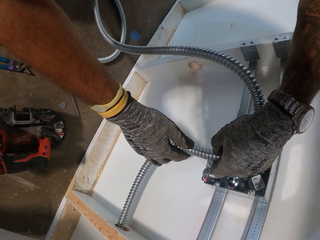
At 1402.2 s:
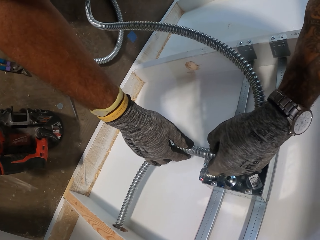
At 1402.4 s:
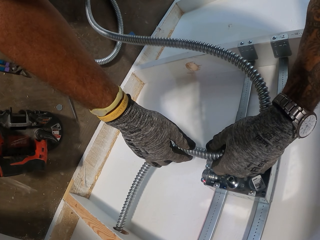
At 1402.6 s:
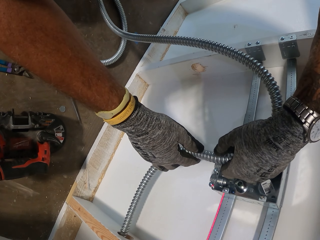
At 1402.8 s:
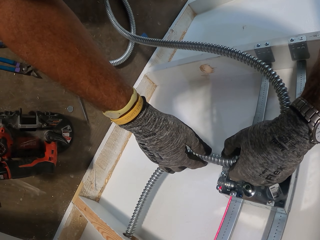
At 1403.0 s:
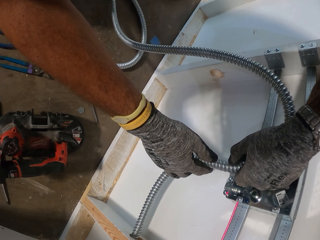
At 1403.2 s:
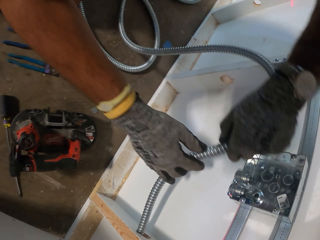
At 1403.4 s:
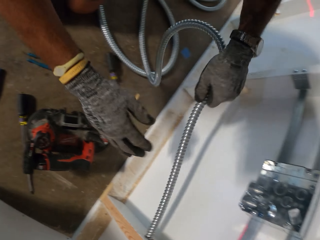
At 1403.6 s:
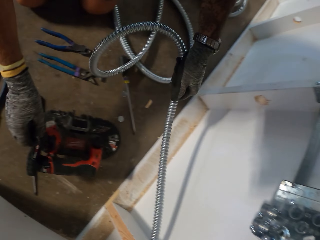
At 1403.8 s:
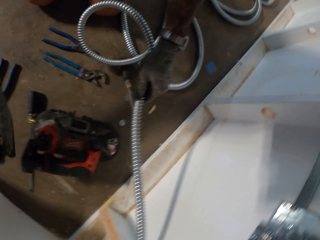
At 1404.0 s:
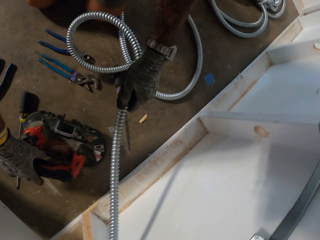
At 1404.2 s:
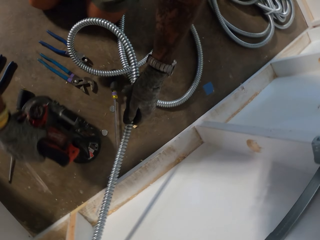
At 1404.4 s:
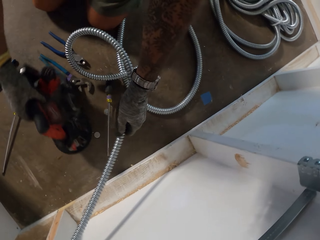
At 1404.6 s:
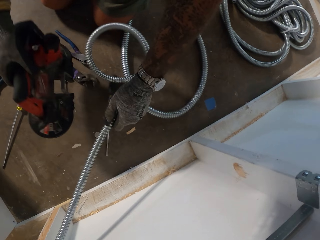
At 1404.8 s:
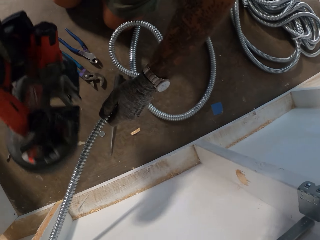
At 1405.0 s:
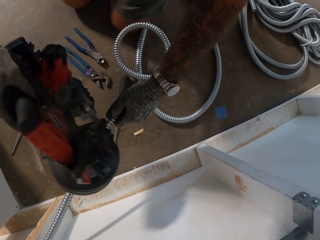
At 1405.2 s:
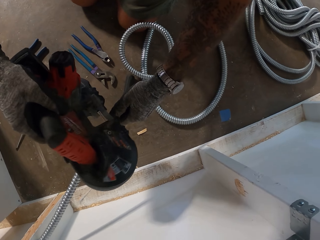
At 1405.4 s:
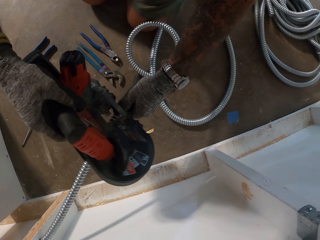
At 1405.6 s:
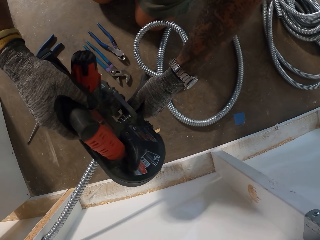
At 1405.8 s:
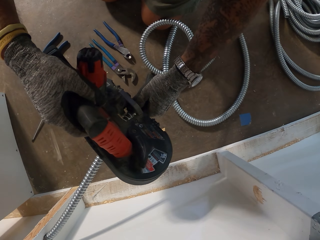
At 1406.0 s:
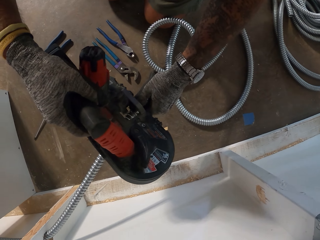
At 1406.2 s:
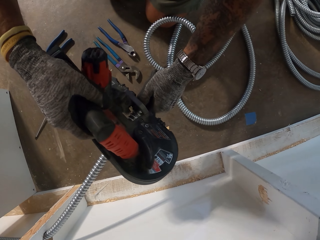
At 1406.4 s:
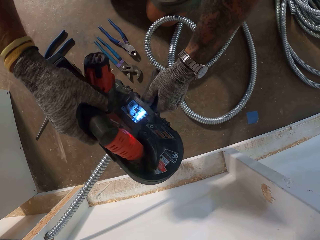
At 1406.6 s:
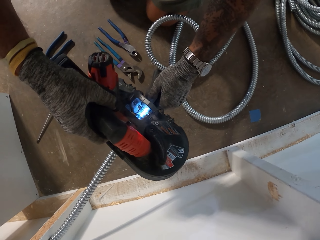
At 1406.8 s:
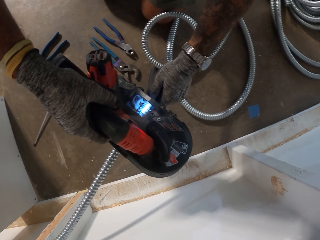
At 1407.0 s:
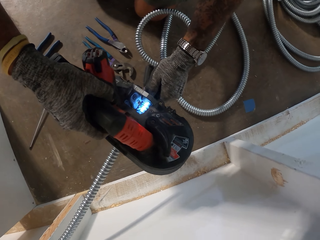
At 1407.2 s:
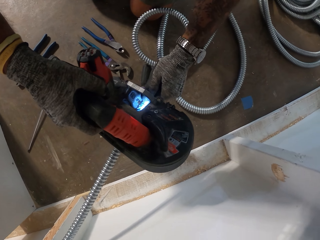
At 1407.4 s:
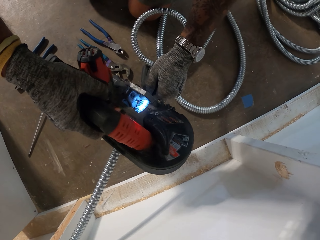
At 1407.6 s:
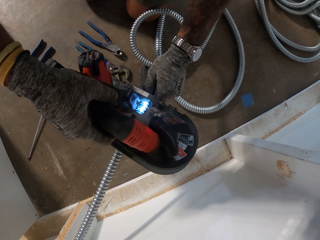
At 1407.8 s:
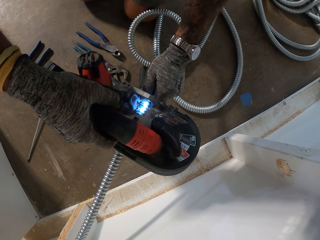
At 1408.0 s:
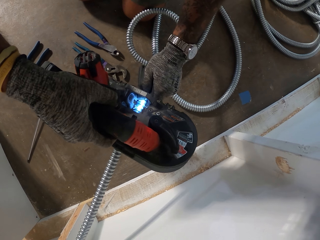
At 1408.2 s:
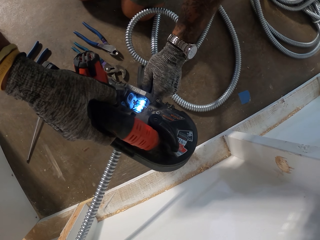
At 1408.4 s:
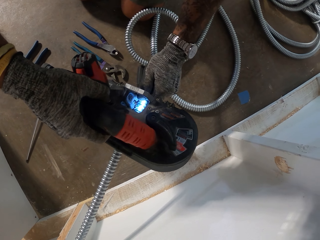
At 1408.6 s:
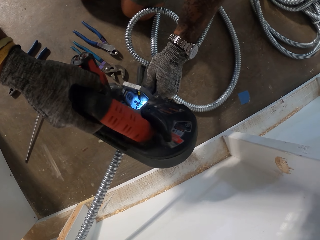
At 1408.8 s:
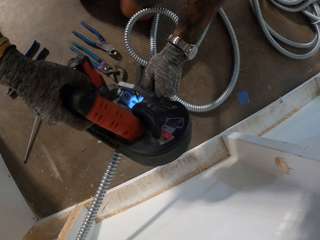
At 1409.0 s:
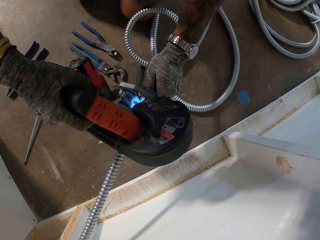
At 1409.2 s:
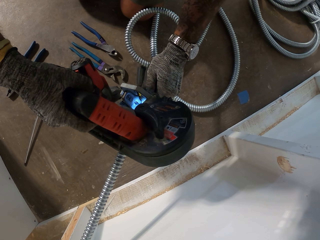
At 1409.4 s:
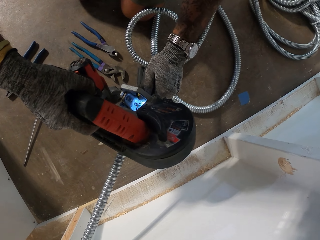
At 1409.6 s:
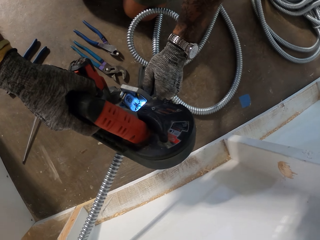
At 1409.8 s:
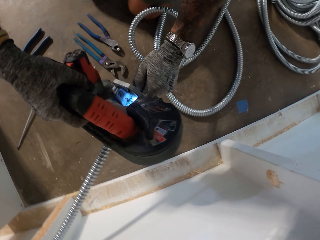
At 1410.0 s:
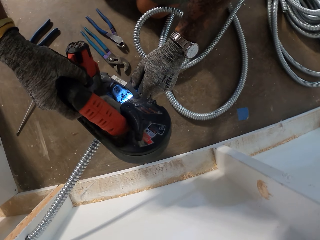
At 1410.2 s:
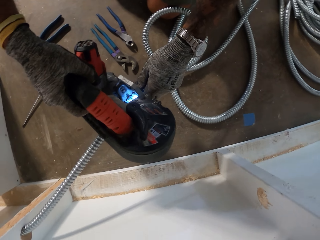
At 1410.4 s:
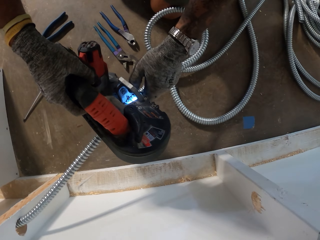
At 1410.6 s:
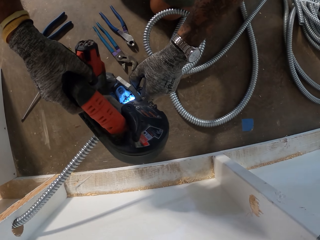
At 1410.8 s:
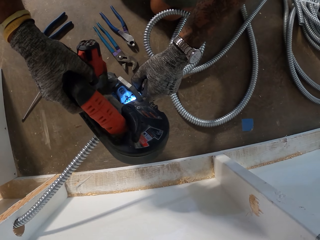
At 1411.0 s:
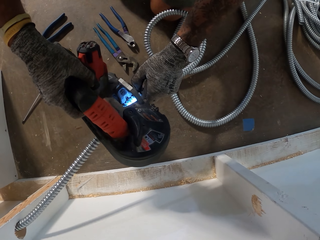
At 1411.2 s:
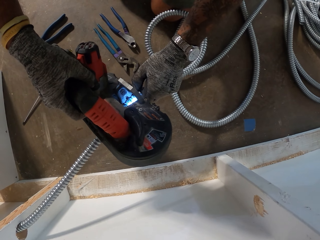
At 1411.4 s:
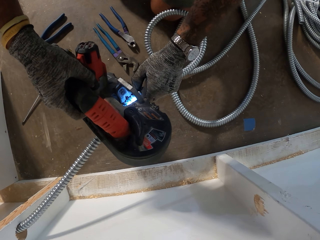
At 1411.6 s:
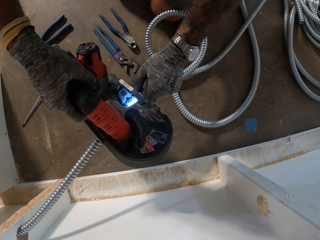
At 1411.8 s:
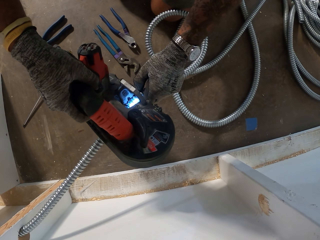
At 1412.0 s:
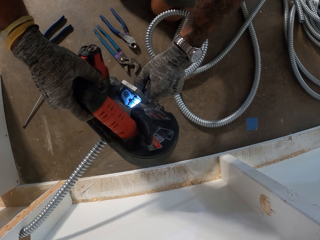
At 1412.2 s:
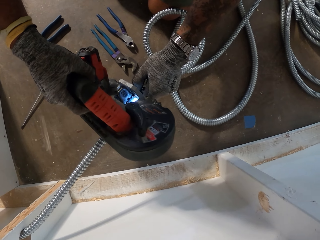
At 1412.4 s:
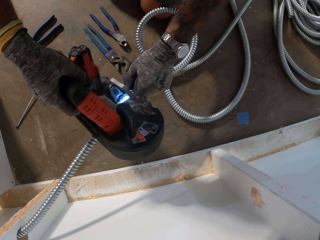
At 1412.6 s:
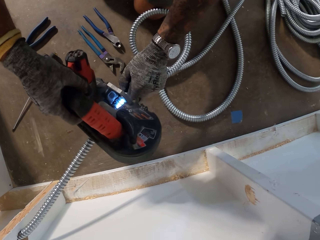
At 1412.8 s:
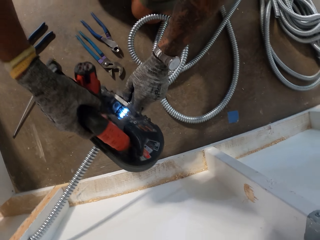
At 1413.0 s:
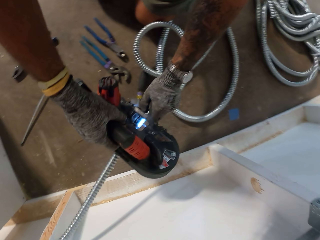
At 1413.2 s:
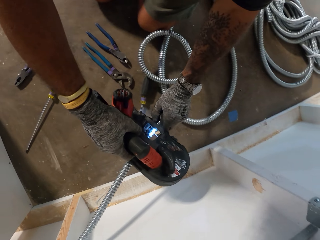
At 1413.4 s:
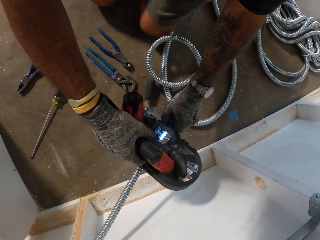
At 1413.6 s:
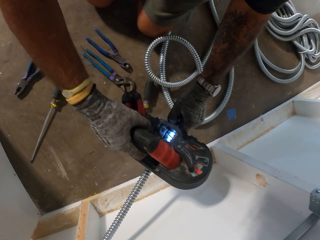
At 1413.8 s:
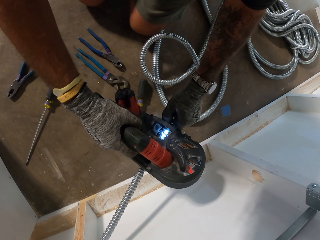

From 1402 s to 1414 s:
The camera wearer removes the steel culvert pipe from the other steel. They pick up the lathe from the floor. They cut the steel culvert pipe.

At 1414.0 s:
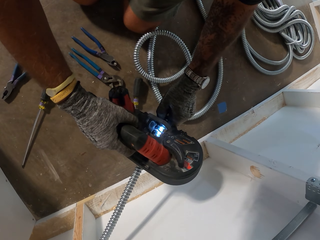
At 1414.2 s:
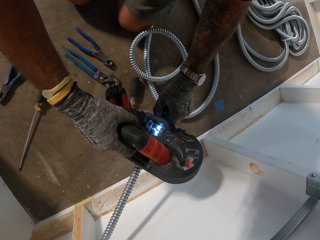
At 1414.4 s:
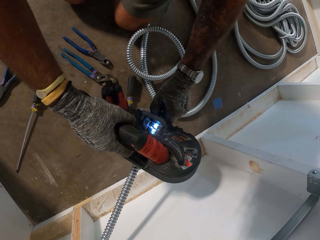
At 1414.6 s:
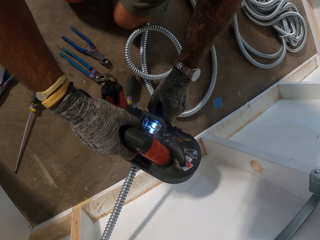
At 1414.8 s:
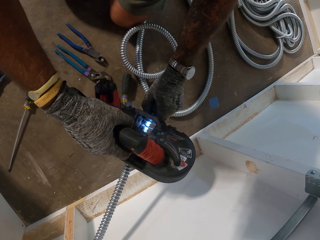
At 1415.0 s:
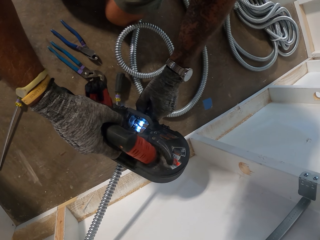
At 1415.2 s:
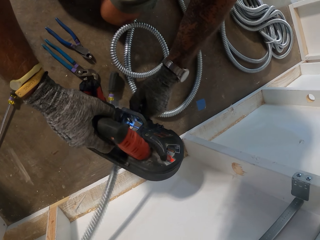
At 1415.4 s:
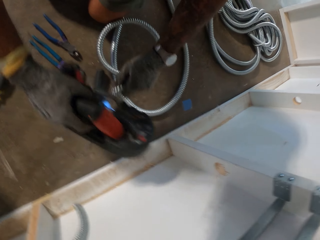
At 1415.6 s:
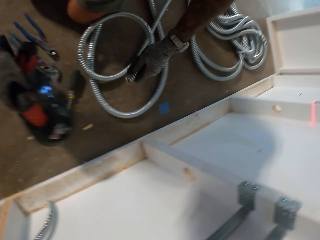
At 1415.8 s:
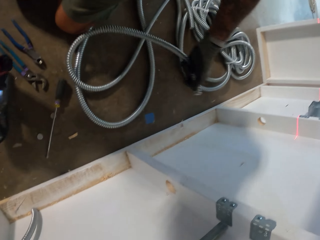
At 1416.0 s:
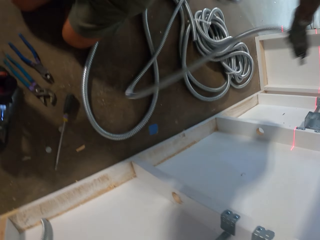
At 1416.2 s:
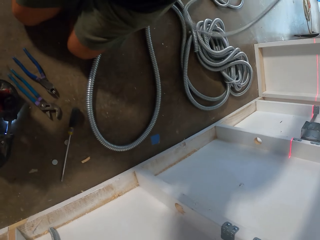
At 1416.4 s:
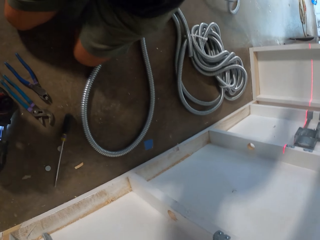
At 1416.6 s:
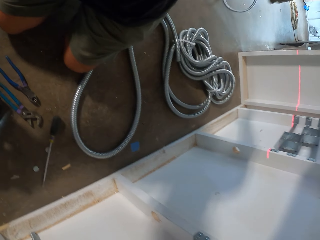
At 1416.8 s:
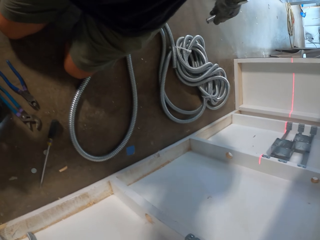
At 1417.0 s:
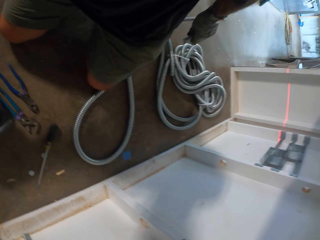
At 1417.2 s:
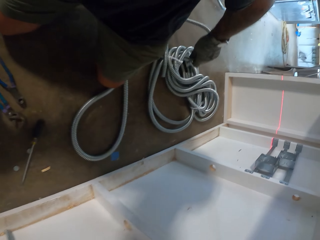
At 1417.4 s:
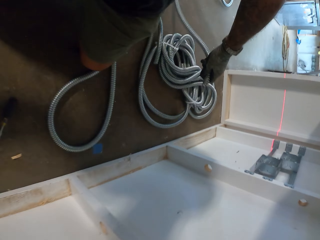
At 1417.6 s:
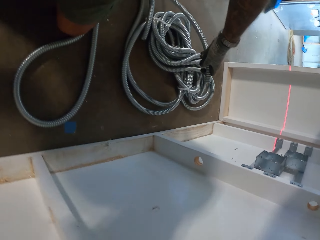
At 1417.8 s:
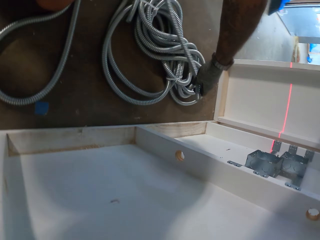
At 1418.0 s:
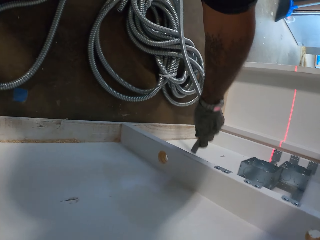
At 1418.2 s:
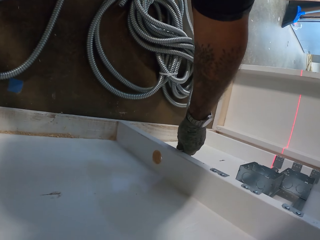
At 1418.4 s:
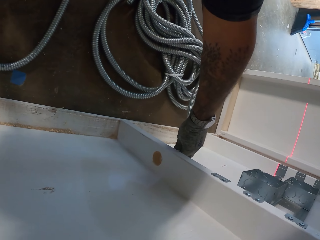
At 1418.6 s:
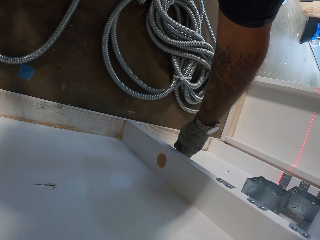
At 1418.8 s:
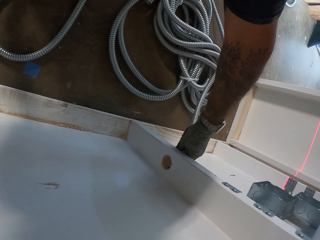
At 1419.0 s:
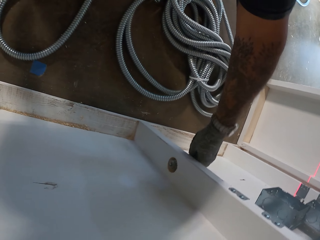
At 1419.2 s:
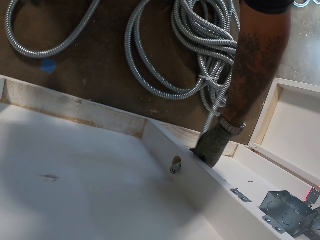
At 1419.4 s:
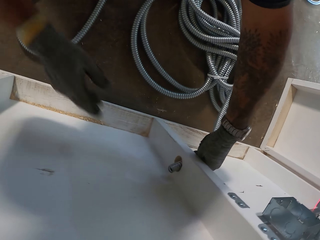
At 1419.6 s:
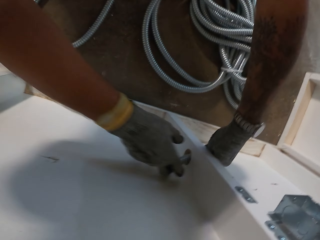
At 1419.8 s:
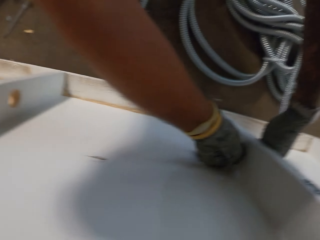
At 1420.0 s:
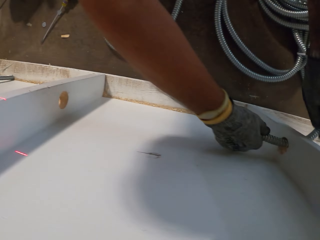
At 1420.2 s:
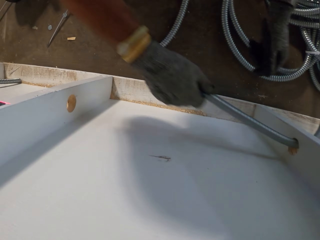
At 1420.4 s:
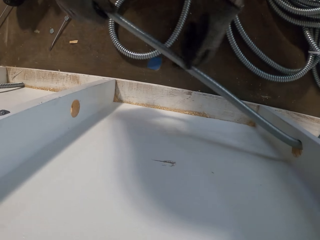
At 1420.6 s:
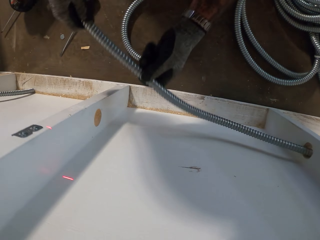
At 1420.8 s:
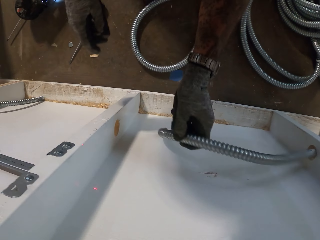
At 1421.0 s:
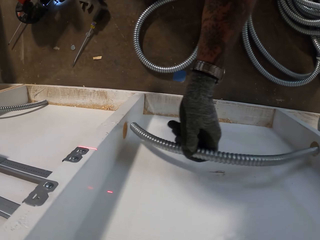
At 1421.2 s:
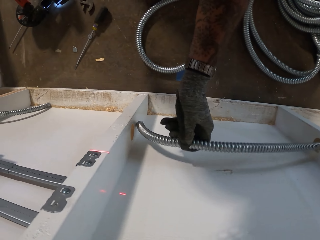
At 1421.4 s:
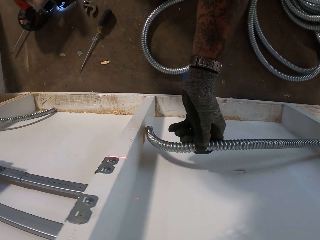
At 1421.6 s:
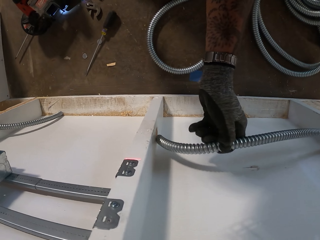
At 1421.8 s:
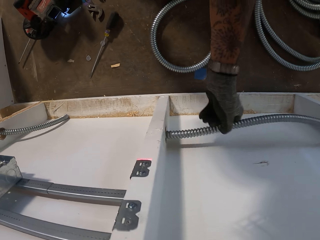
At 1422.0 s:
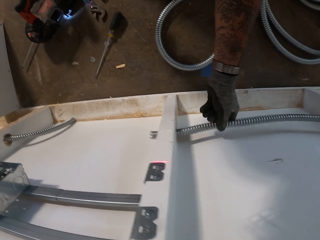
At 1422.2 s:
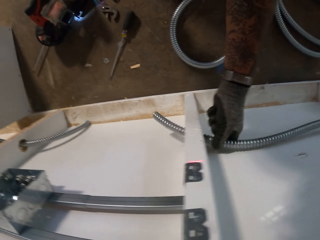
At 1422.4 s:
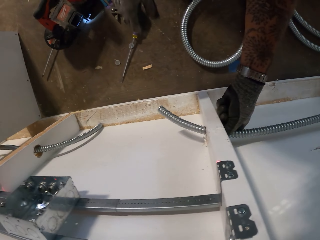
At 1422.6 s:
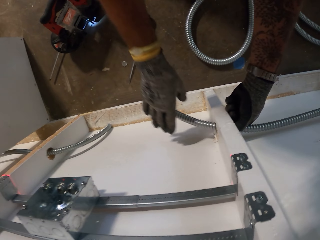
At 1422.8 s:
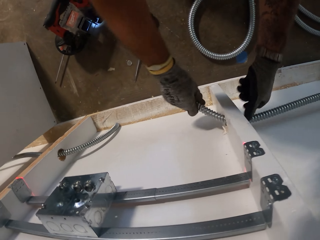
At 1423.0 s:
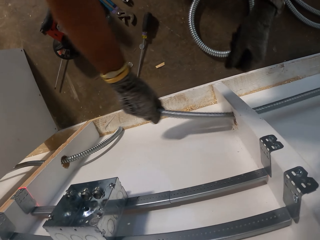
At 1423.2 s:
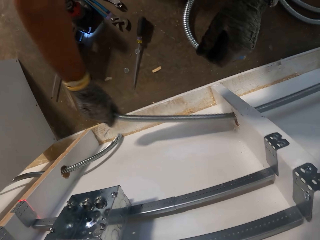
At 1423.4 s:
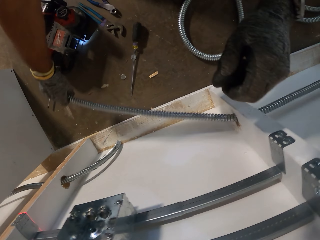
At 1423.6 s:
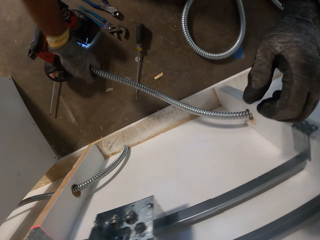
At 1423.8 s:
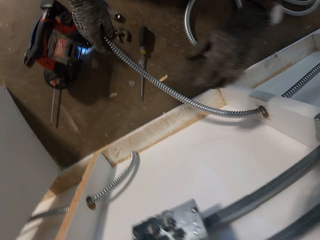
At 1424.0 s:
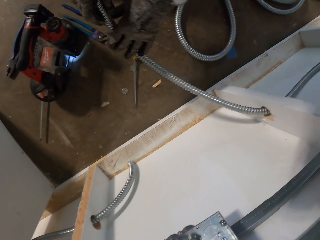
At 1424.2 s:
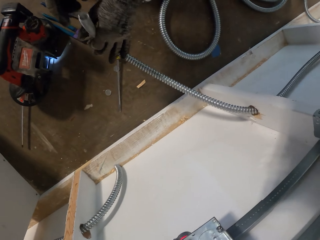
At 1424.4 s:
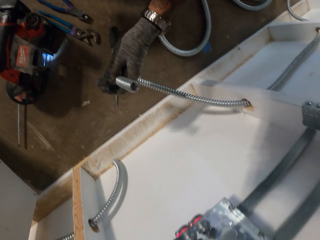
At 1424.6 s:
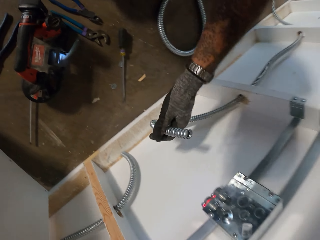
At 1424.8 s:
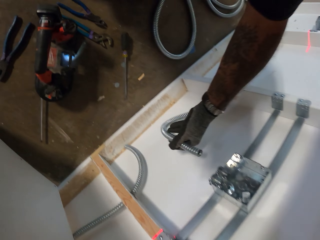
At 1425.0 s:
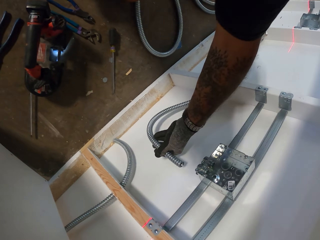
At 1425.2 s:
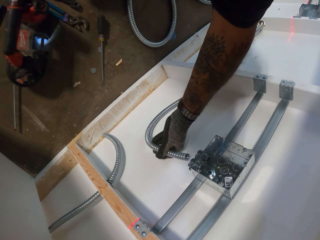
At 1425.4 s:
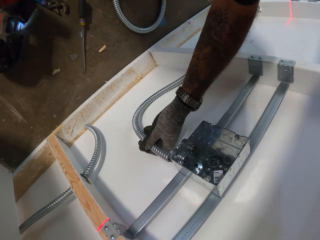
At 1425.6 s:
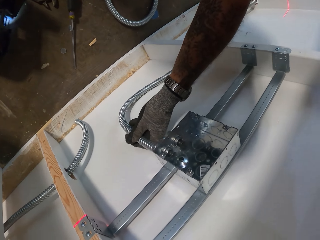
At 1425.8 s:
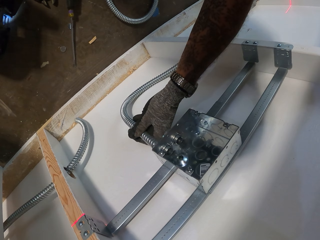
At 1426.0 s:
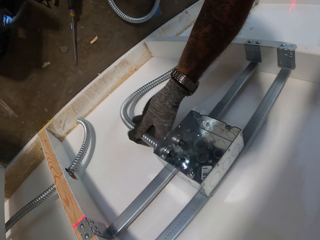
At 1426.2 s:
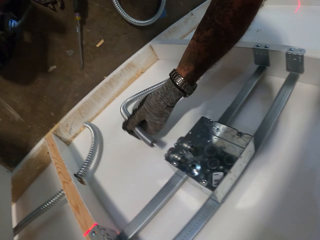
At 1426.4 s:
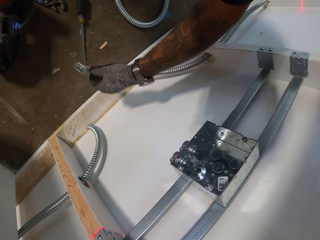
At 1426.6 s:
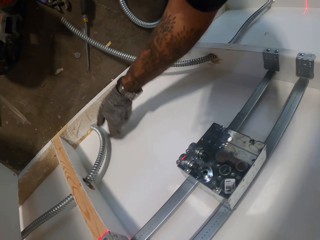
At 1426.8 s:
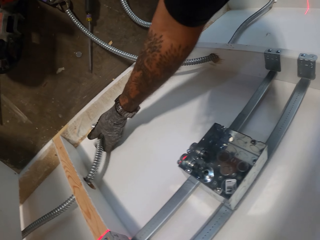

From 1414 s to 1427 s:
The camera wearer puts the steel culvert pipe in the hole of the table. They pull the pipe. They take the culvert pipe with the other hand from the other side. They hold the steel culvert pipe with the other hand. They put the steel culvert pipe in the hole of the table. They take the culvert pipe with the other hand from the other side. They pull the pipe. They hold the steel culvert pipe with the other hand. They put the steel culvert pipe in the steel metal.
